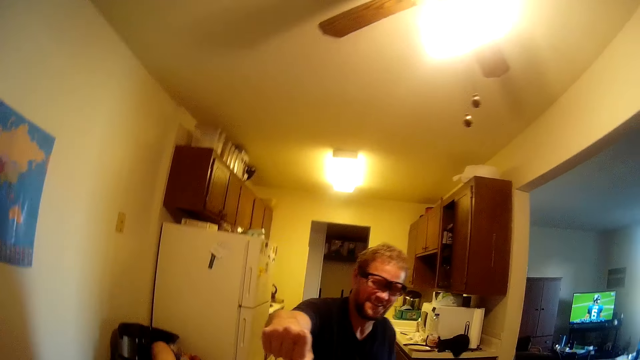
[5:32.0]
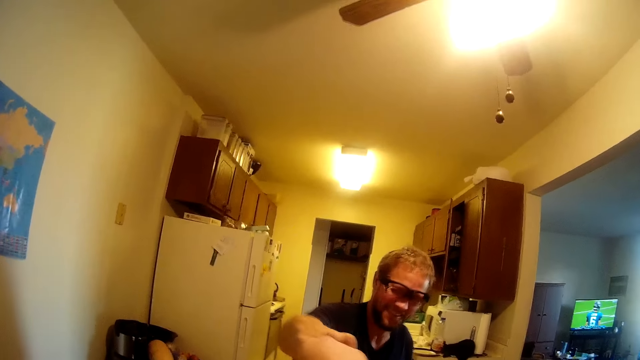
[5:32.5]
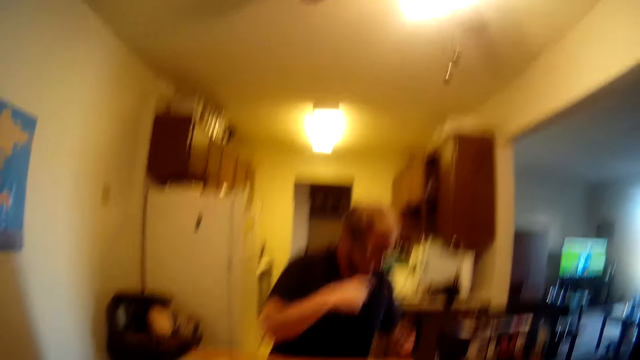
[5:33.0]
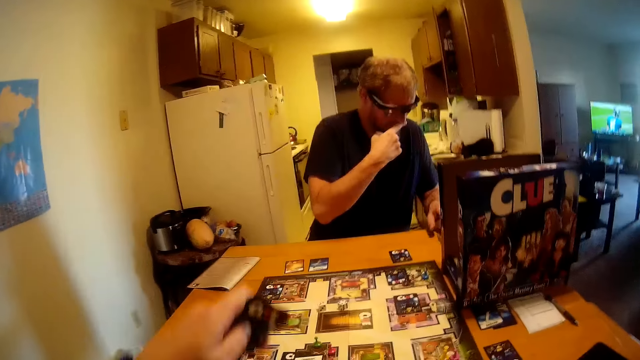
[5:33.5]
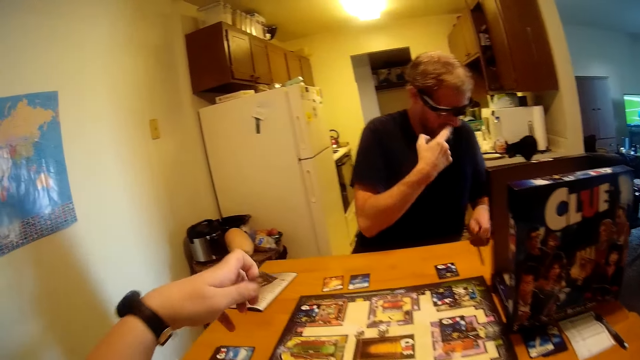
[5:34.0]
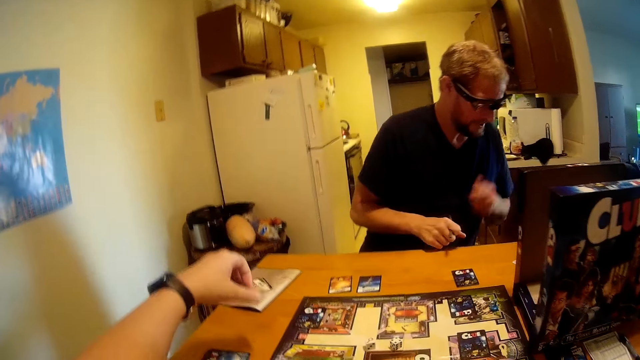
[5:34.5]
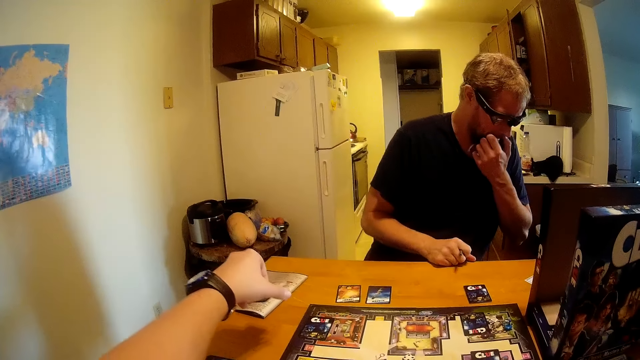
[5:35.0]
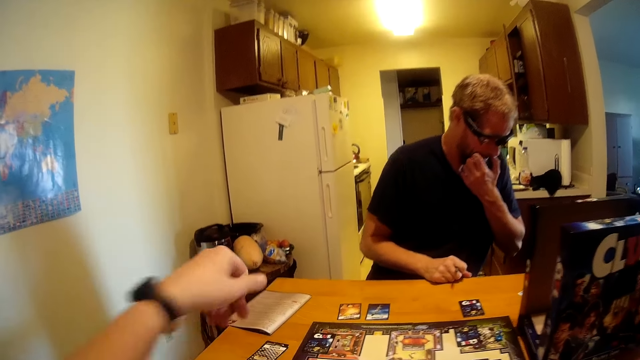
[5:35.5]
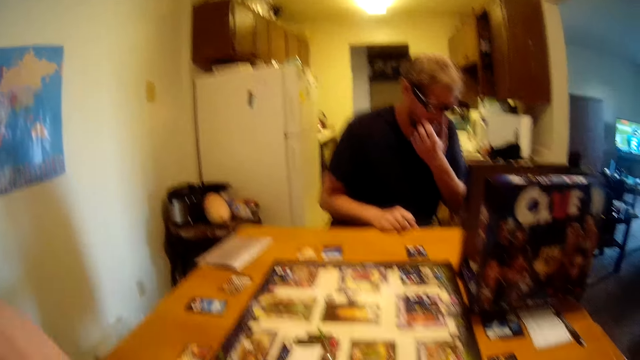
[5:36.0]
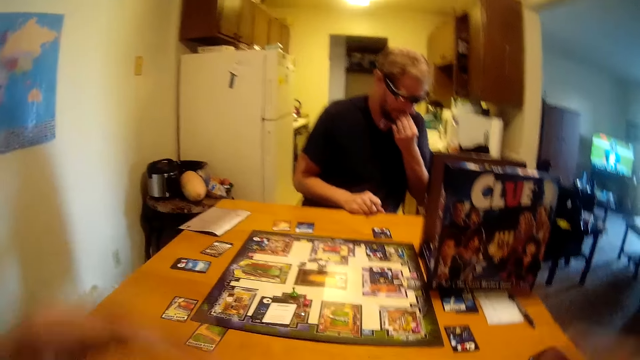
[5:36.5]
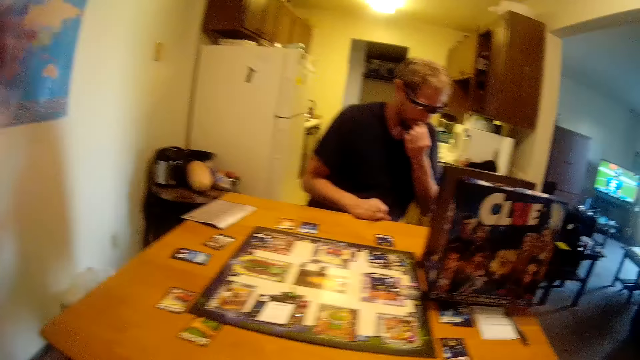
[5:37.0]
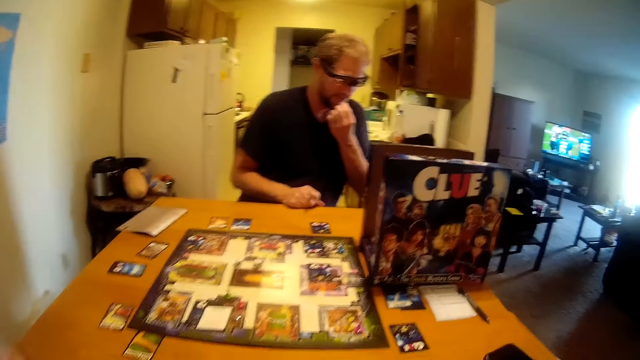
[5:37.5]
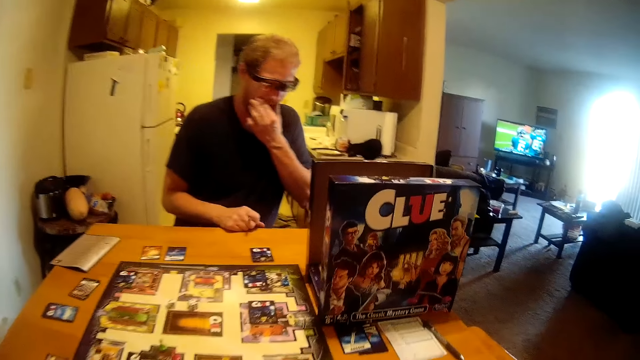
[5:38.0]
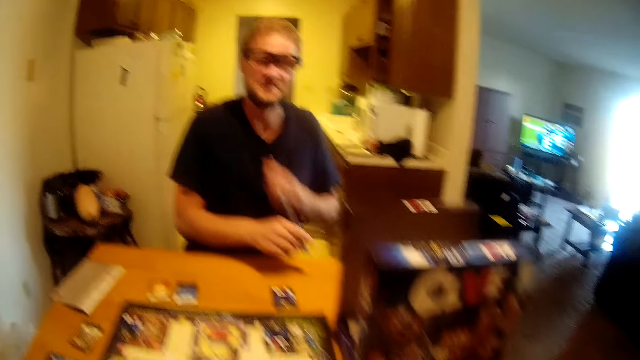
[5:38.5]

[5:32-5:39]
A man stretches his right hand towards the camera wearer. The man gives the camera wearer a fist bump, touches the pen on the table with his left hand, and touches his face with his right hand. He picks up the pen from the table, passes the pen to his right hand, and touches his face with his left hand. The camera wearer places the game board card on the table with her left hand. She claps her hands.

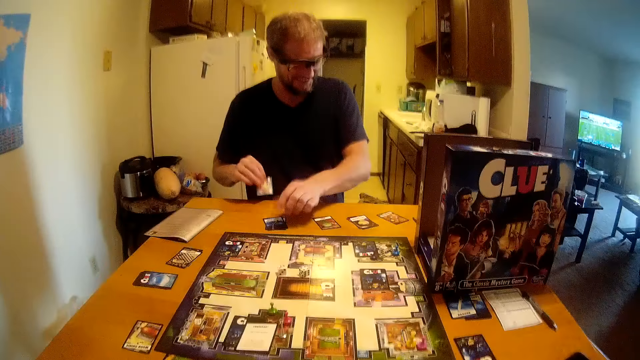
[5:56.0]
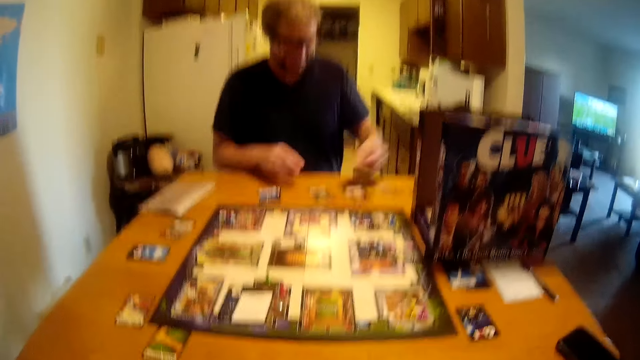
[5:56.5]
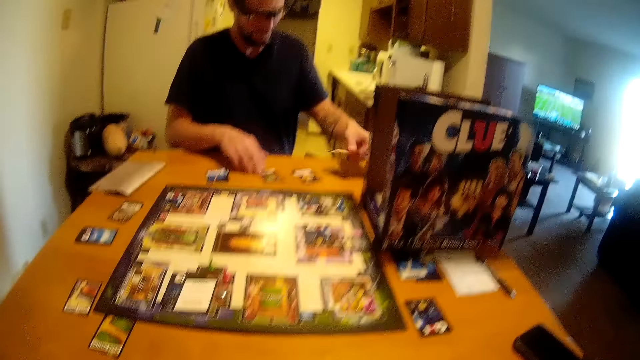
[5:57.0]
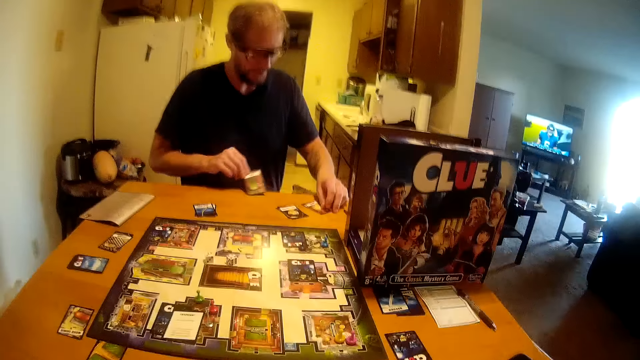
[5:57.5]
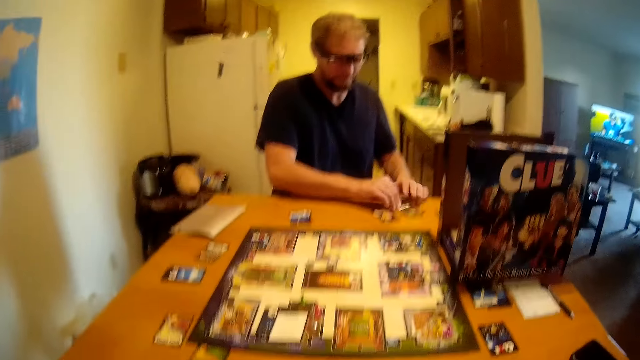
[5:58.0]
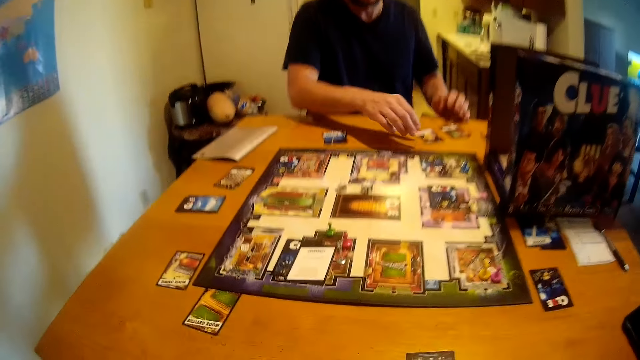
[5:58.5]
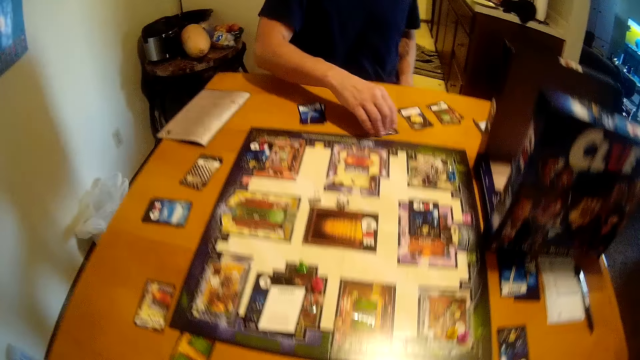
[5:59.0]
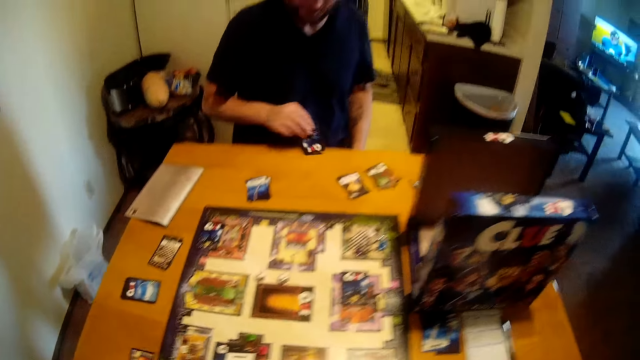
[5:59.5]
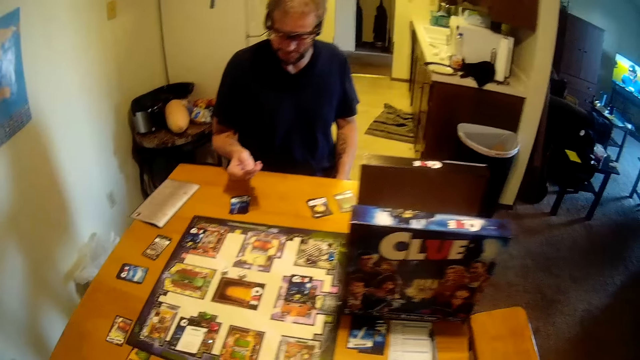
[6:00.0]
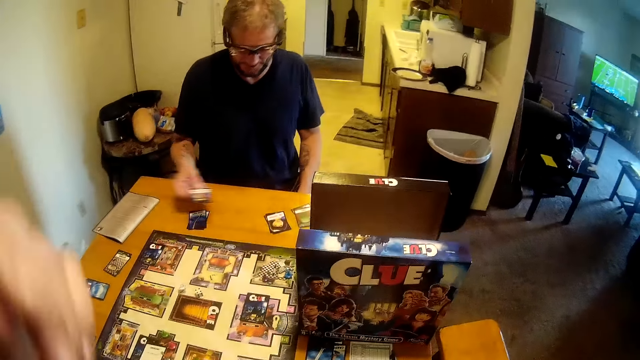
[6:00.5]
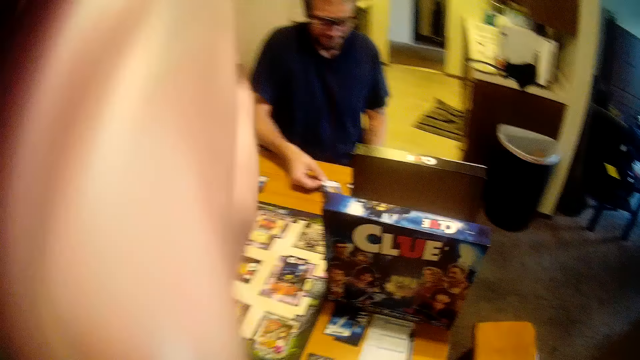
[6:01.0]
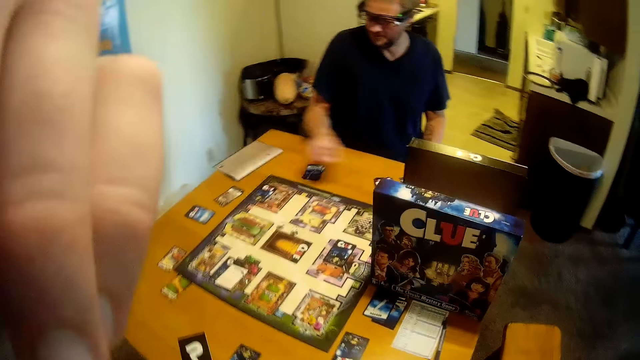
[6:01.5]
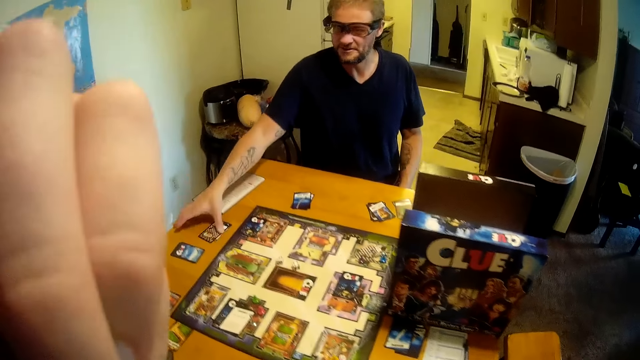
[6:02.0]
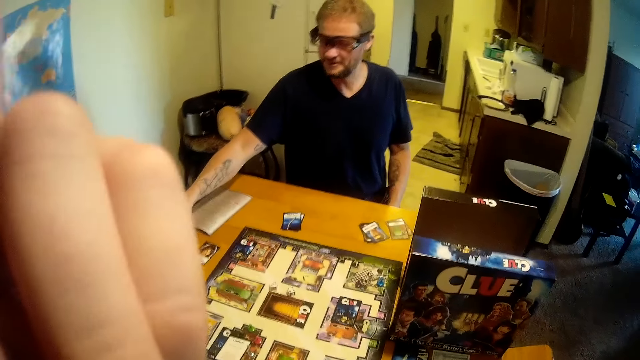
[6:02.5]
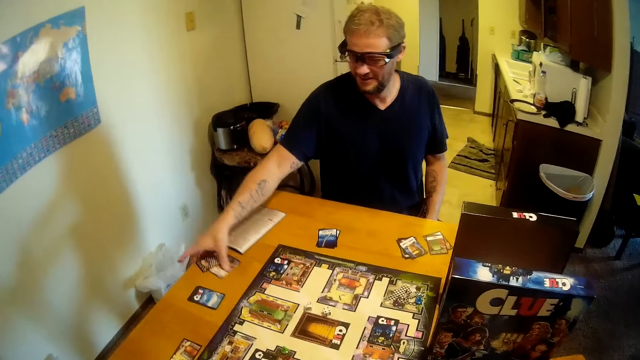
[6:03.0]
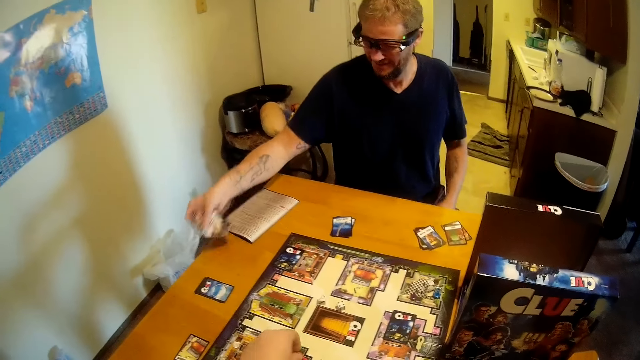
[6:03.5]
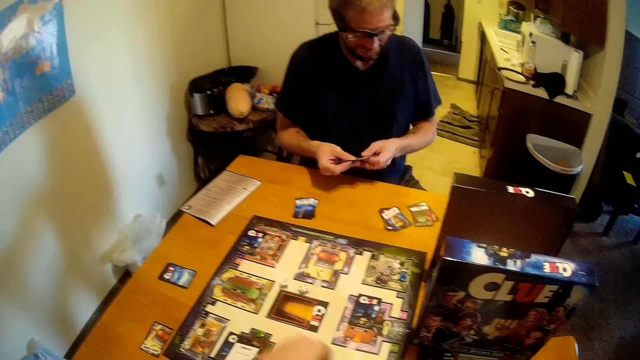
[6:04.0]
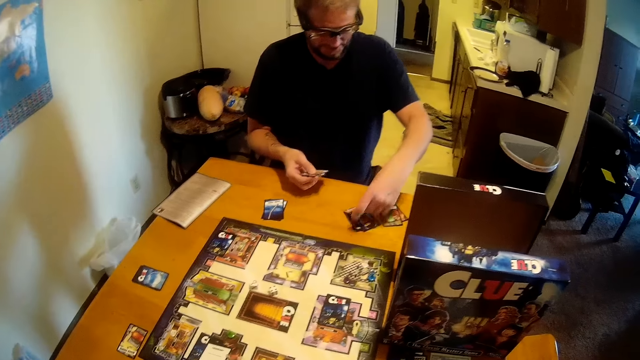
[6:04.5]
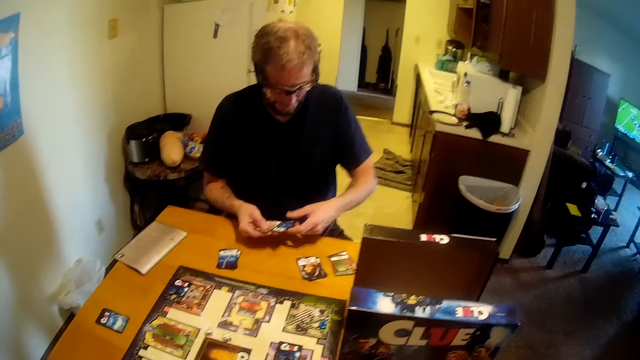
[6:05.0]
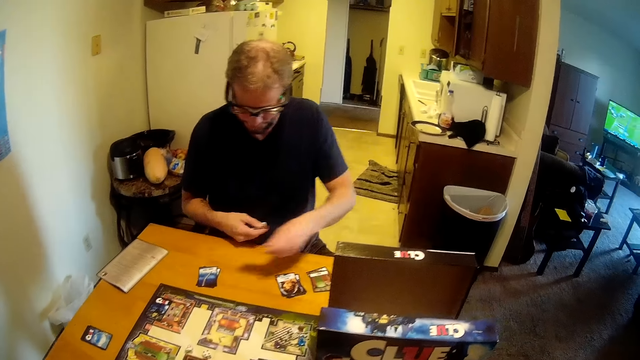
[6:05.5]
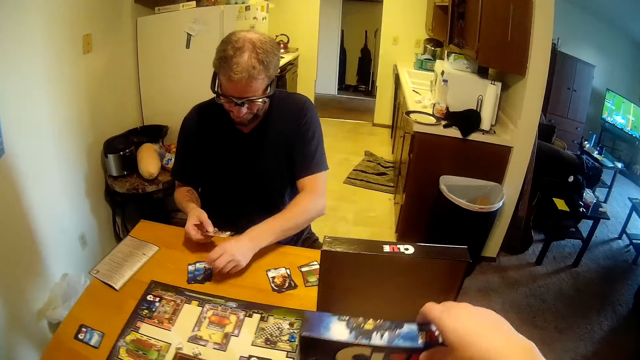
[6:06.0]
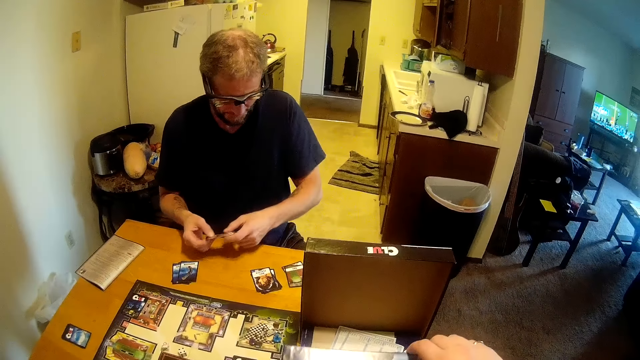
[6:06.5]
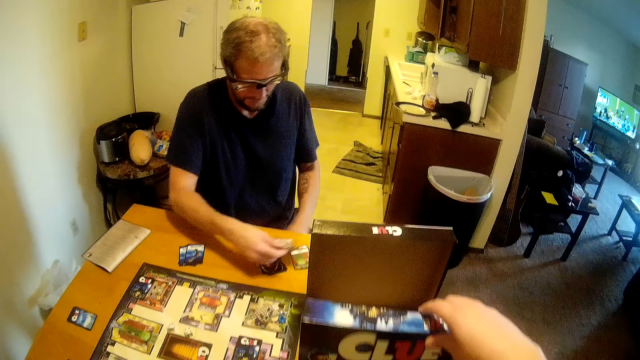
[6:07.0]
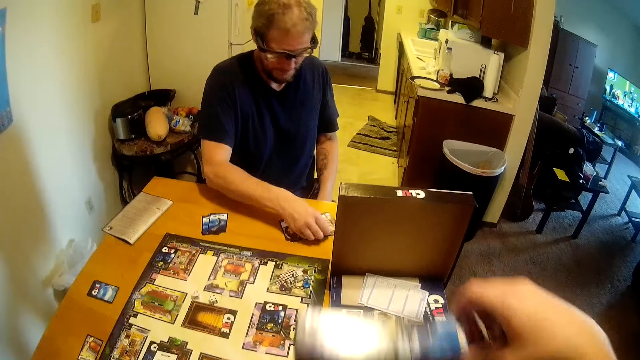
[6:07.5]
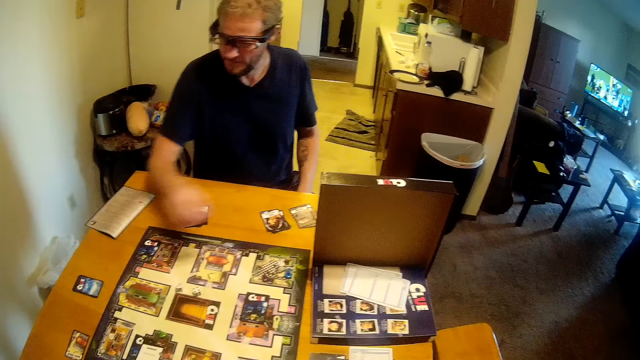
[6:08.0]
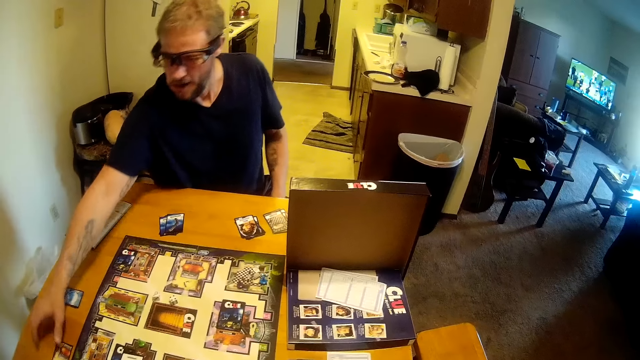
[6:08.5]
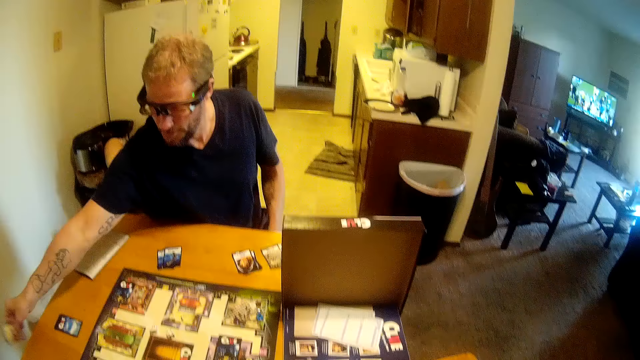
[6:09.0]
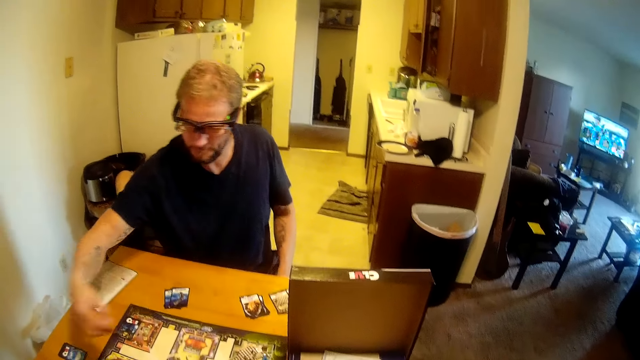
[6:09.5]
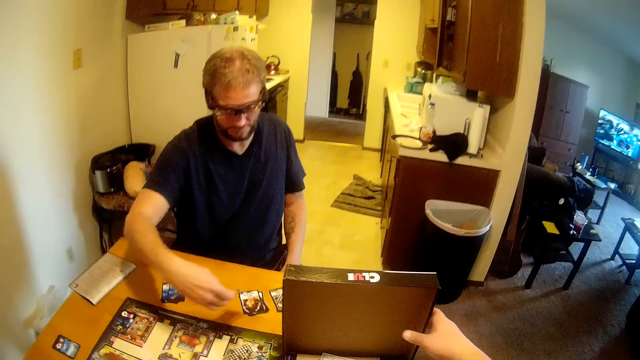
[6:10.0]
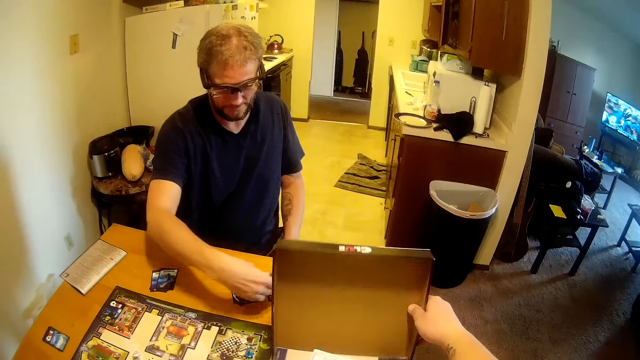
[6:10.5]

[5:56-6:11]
A man picks the game board cards on the table with his right hand and places the game board cards on the table with his left hand. He holds the card with both hands and passes the game board cards to his left hand. He picks the game board cards on the table with his right hand and places the game board cards on the table with his left hand. He places the game board cards on the table with his right hand and picks the game board cards on the table with his right hand. The camera wearer adjusts the camera on her head. The man places the game board cards on the table with his right hand. He picks a card from the table and picks the game board cards on the table with his right hand. He holds the cards with both hands, passes the game board card to his left hand, and places the game board card on the table with his left hand. He passes the game board card to his left hand. The camera wearer picks the clue boards game box. The man places the game board card on the table with his left hand. He places the game board cards on the table with his right hand and picks the game board cards on the table with his right hand.
